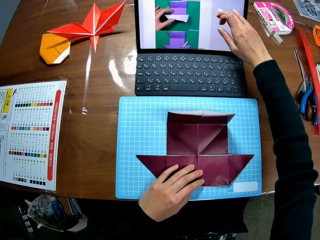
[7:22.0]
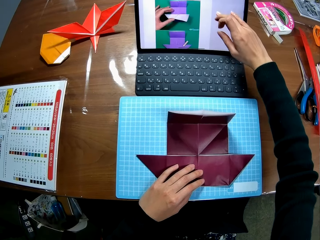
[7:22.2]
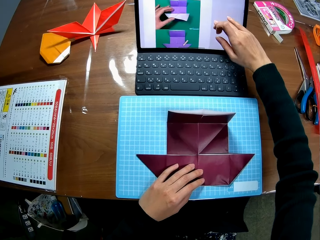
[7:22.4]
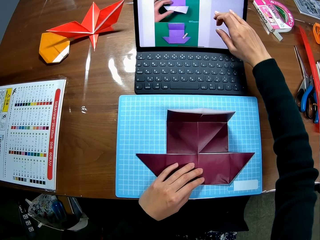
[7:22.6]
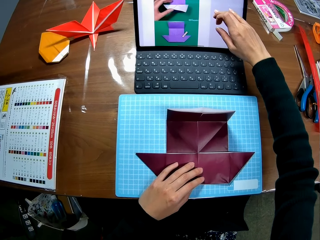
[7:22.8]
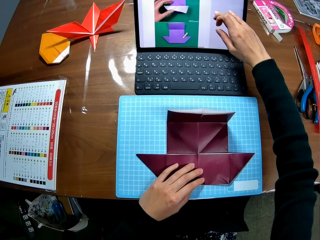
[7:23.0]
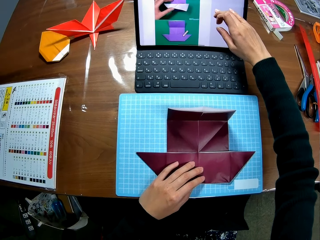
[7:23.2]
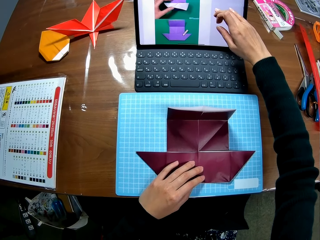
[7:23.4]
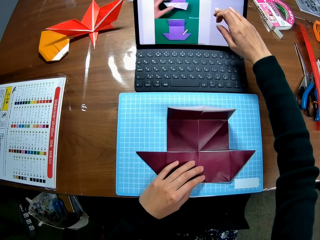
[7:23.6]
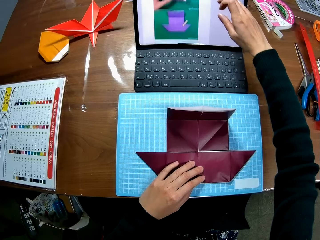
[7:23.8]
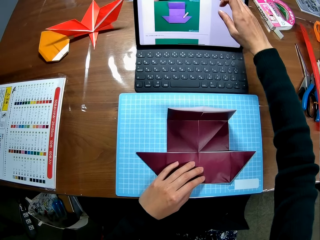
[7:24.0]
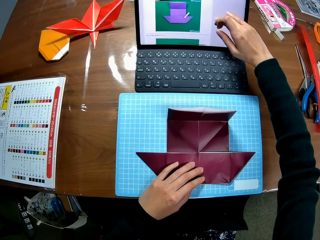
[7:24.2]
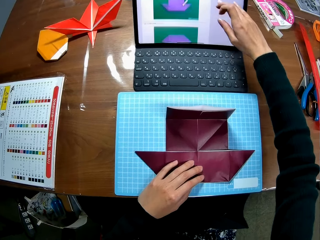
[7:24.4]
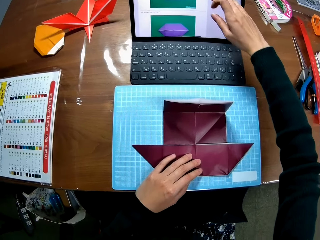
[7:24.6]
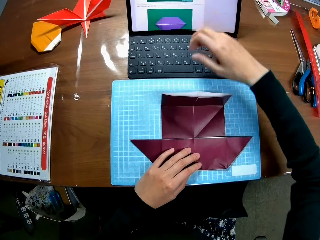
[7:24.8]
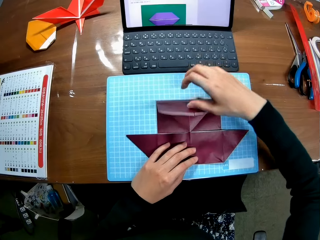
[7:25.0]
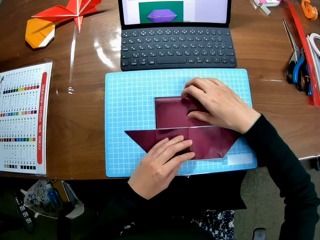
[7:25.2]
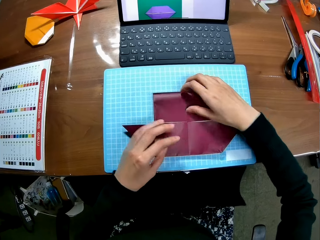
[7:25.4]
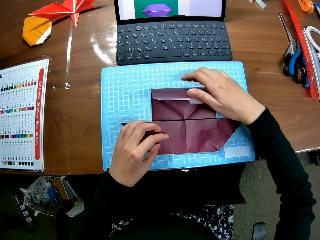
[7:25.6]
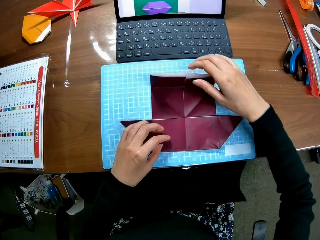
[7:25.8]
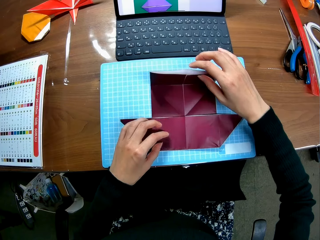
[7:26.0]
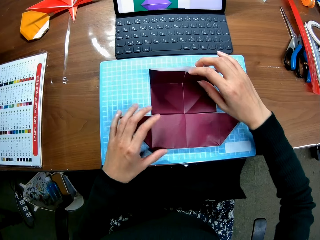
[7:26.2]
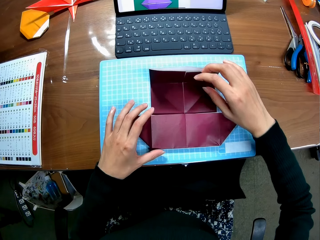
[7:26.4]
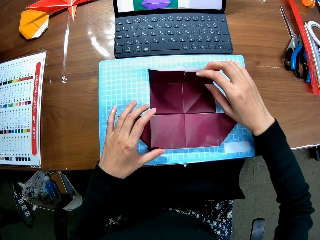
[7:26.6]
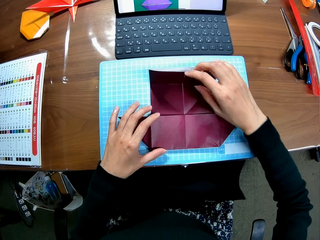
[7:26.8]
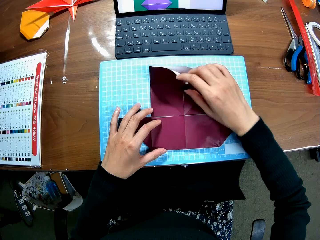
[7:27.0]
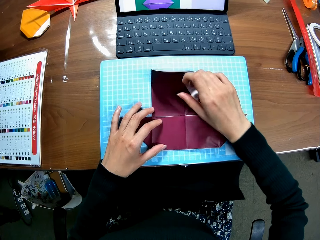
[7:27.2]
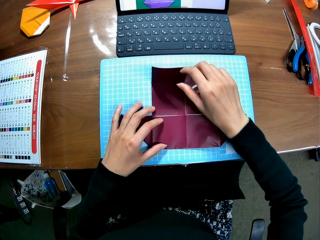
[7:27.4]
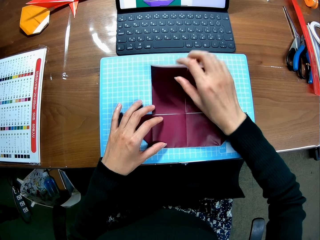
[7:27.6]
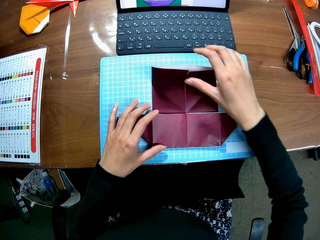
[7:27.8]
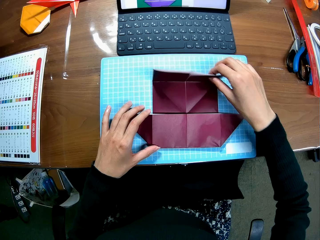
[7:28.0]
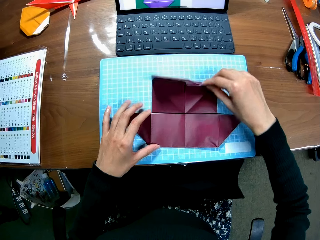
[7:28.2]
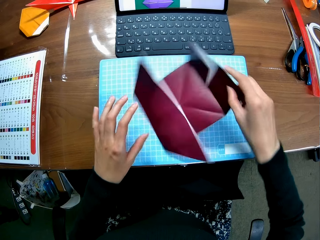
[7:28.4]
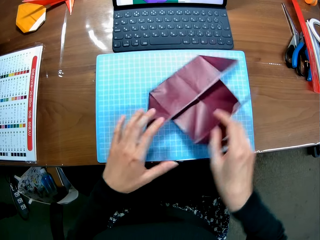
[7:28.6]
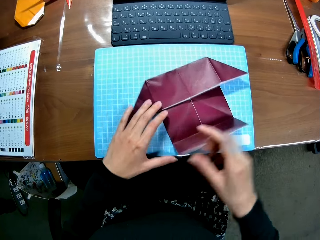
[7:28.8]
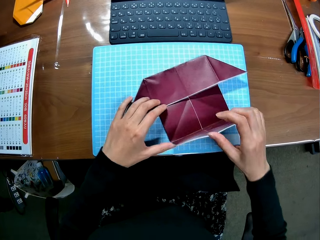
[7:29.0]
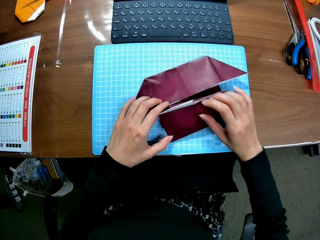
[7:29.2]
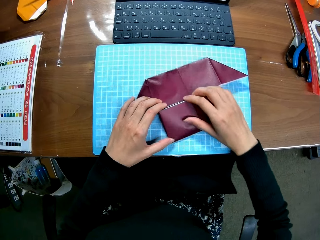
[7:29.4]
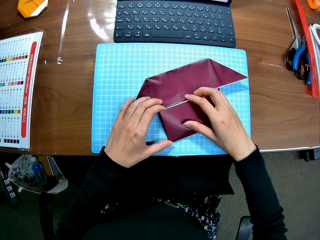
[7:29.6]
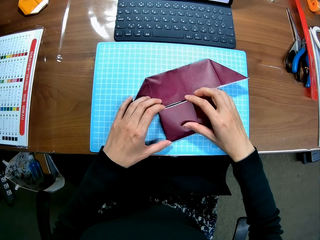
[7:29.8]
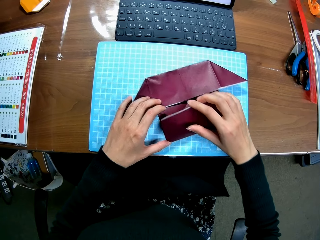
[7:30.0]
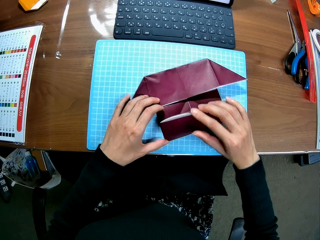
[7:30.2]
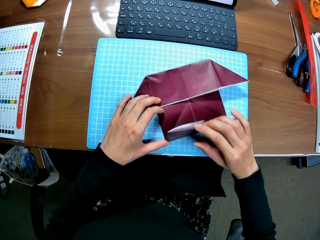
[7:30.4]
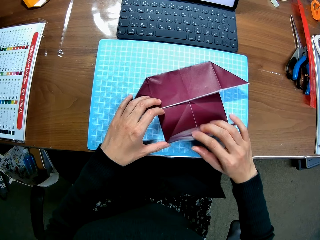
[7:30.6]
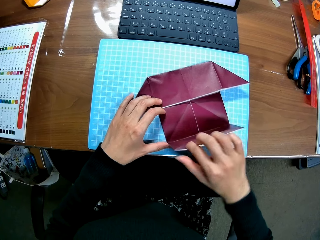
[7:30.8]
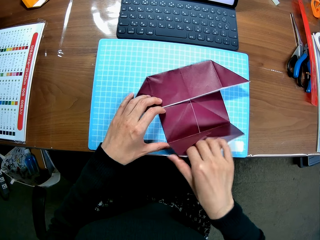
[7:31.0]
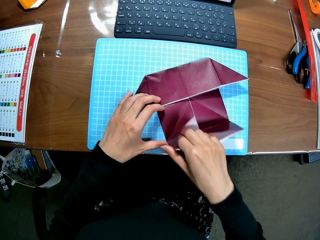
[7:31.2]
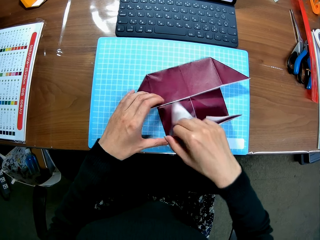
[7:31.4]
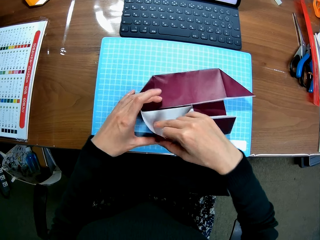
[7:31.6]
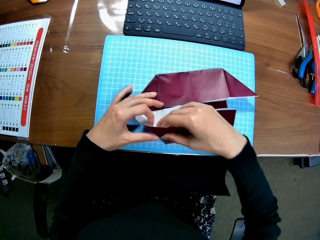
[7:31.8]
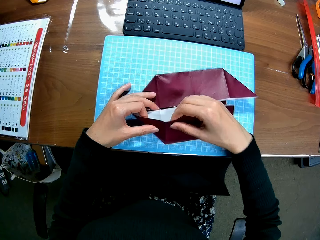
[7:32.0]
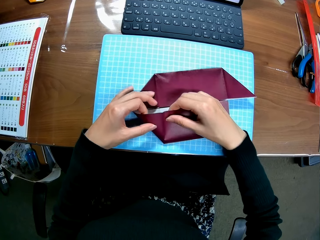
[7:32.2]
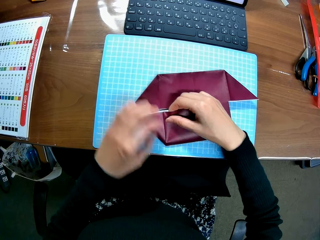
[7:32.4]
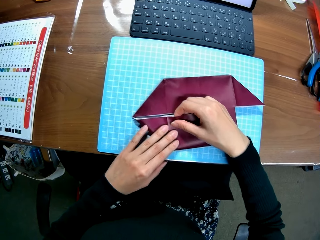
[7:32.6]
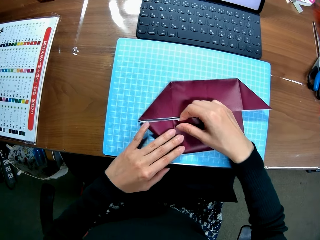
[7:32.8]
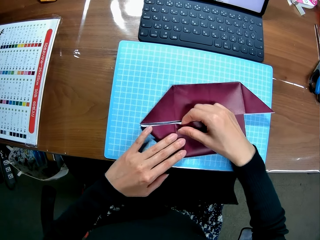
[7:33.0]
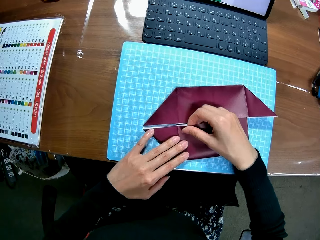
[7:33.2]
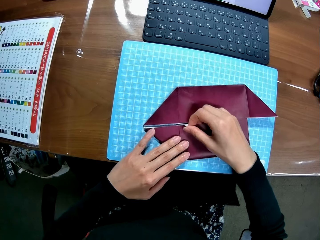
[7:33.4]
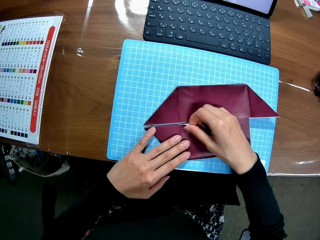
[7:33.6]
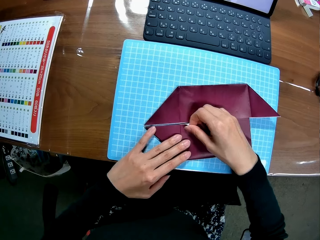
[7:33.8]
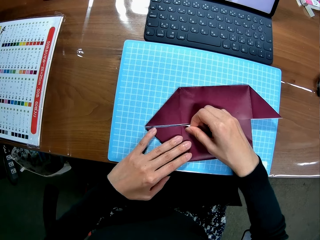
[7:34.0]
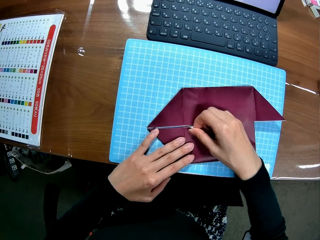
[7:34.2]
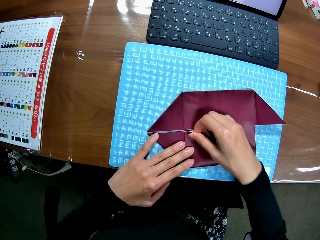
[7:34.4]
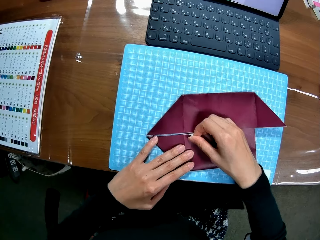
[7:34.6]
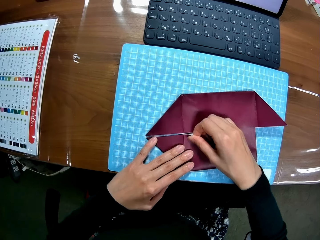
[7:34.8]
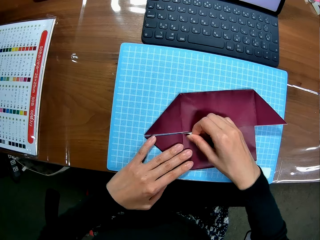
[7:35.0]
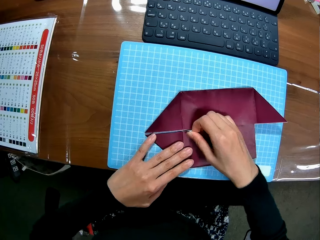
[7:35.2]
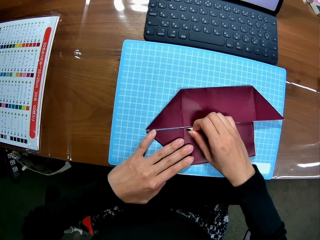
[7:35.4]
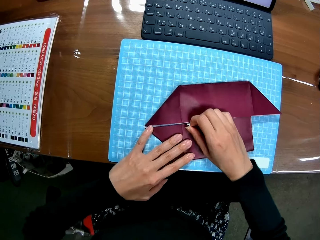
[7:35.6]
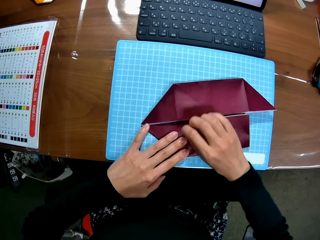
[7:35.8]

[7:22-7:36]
The camera wearer looks at the sketches on the laptop. They fold paper. They touch the colored paperboard. They rotate the colored paperboard. They fold the colored paperboard.

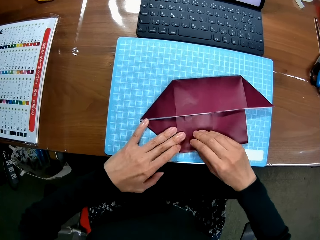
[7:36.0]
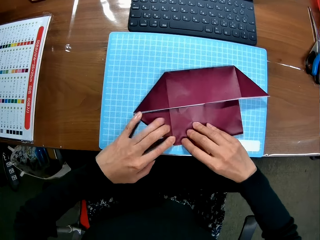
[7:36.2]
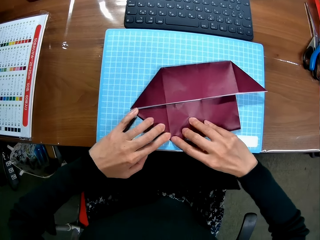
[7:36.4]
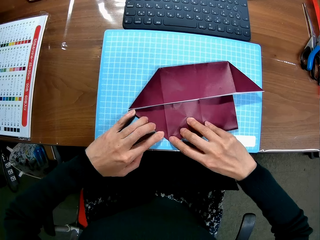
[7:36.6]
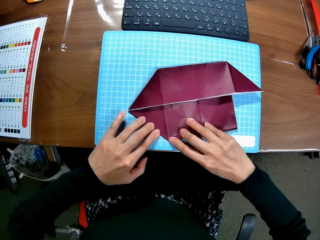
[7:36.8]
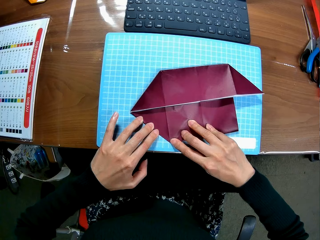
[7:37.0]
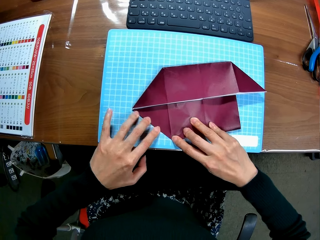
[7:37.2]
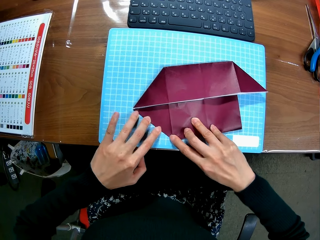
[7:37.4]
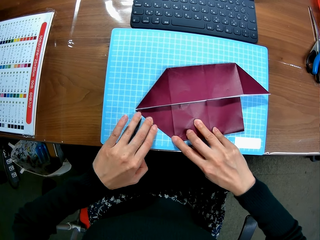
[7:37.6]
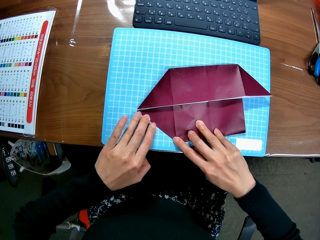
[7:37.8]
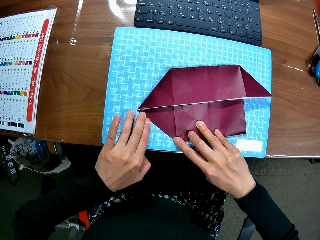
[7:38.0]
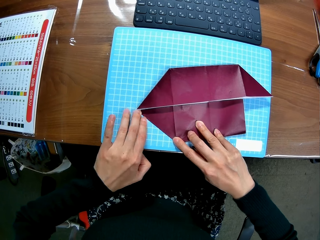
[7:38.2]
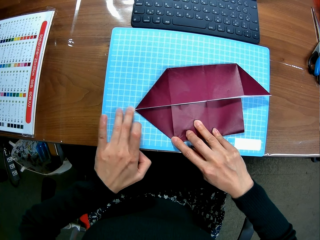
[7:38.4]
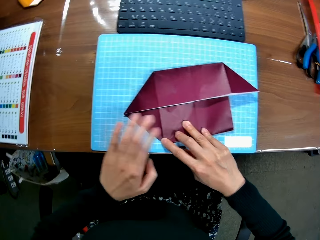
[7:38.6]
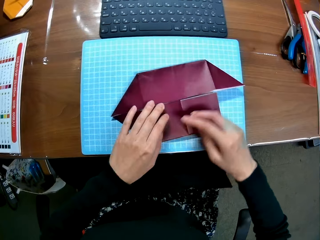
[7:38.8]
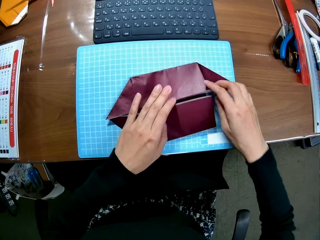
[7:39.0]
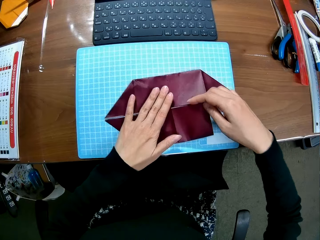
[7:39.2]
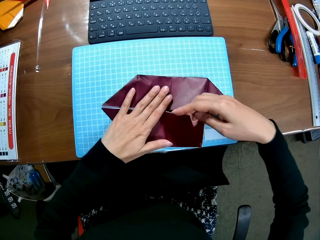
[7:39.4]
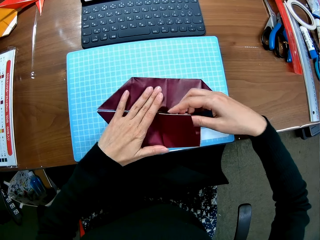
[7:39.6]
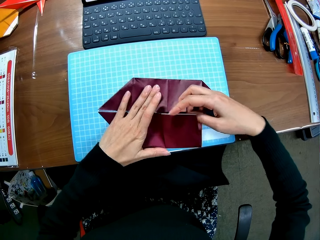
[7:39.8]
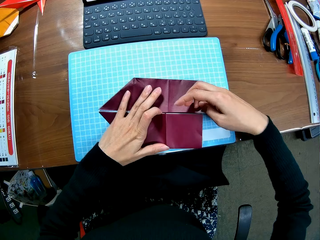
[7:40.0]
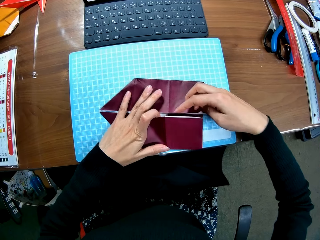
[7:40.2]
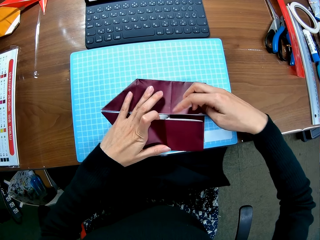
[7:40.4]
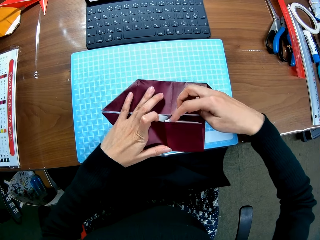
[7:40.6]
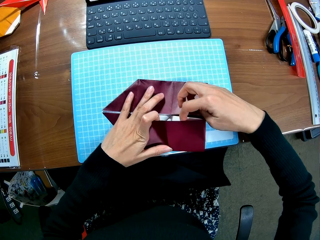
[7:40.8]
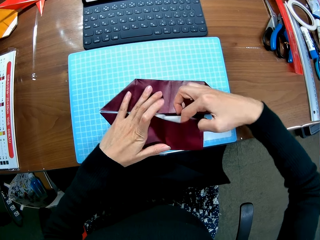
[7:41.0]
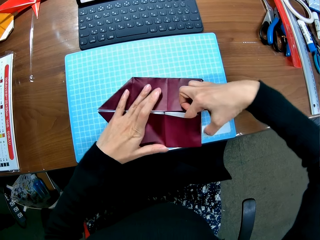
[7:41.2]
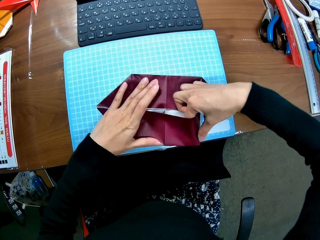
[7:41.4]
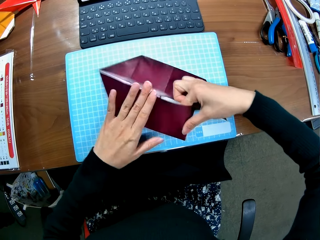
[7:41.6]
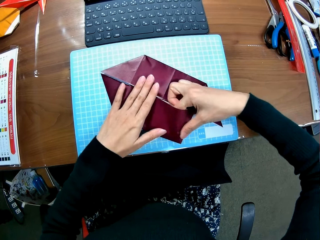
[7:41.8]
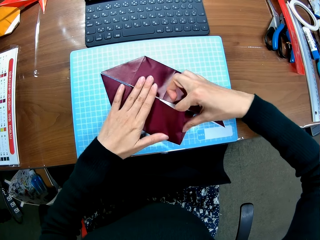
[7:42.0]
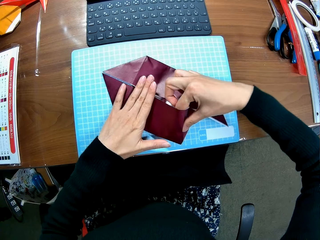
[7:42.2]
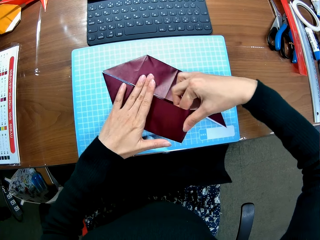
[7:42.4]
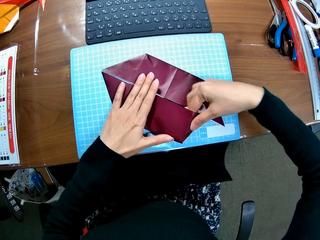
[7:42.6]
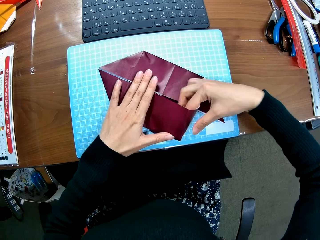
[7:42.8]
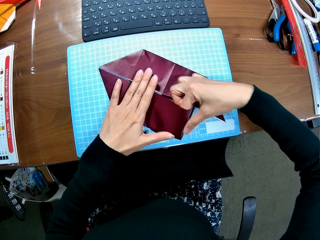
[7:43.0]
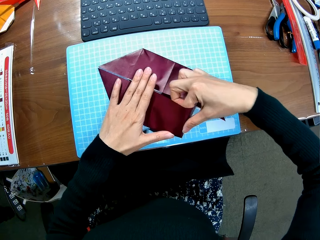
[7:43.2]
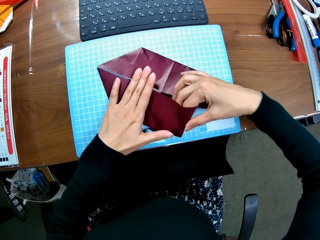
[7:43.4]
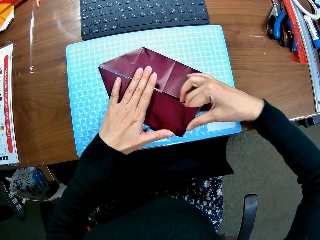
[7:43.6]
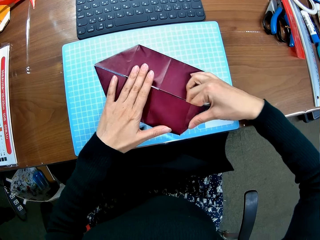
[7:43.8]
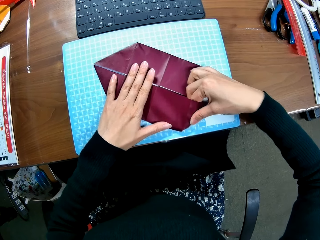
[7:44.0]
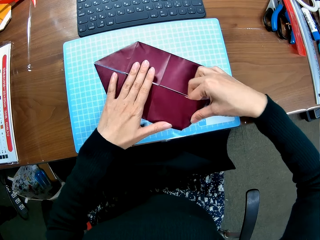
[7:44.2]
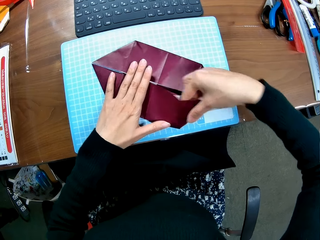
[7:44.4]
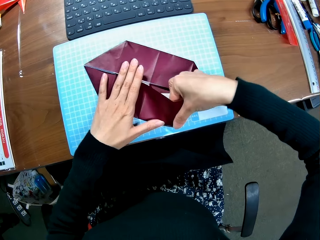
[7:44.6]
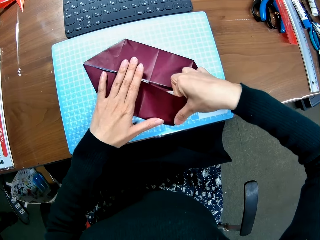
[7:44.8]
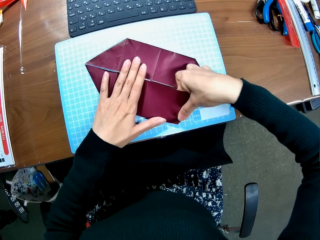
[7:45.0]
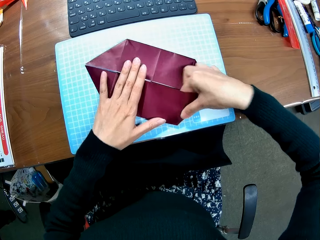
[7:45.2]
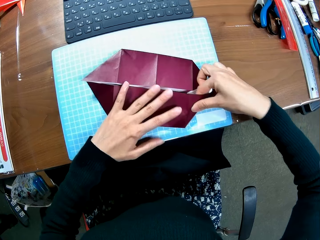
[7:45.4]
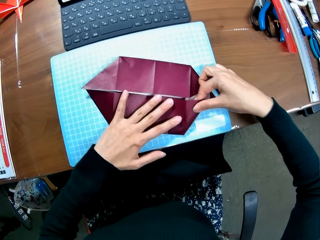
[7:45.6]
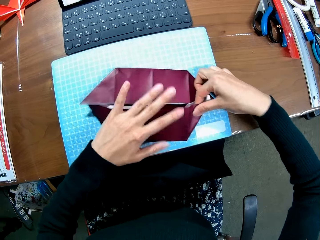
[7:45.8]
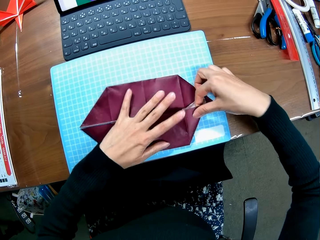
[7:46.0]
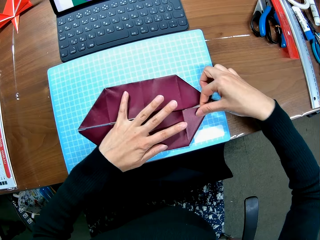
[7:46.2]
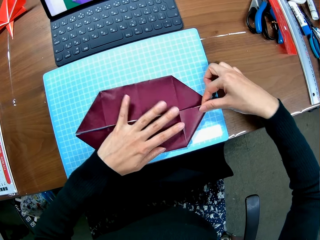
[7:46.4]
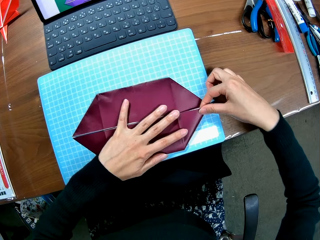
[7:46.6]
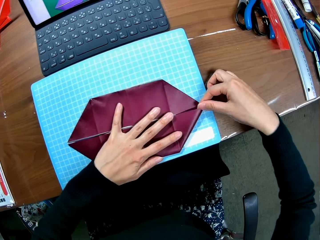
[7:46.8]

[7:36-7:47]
The camera wearer aligns the colored paperboard. They fold the colored paperboard.
